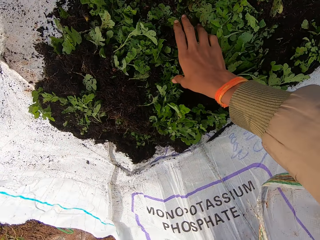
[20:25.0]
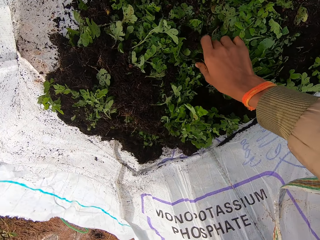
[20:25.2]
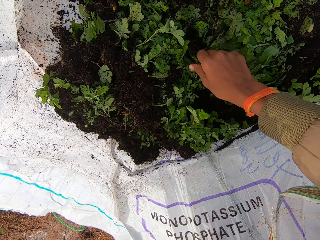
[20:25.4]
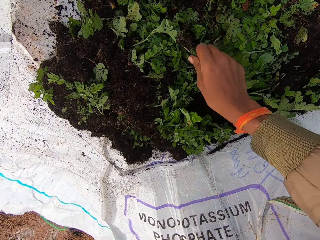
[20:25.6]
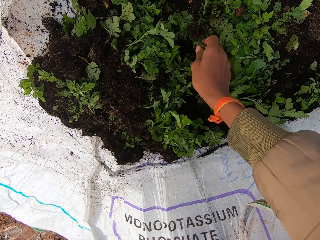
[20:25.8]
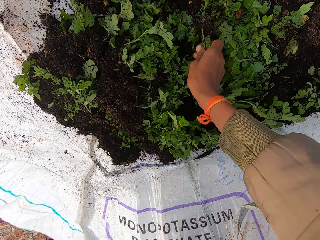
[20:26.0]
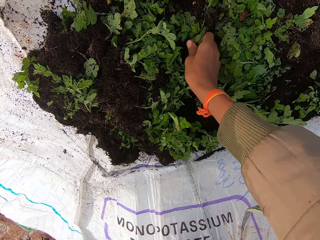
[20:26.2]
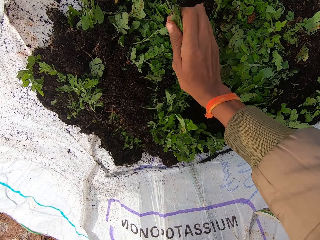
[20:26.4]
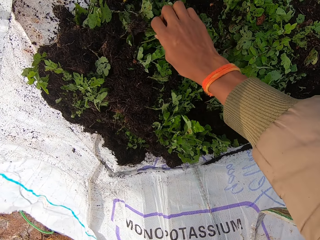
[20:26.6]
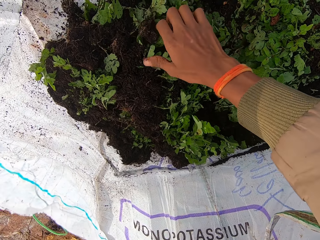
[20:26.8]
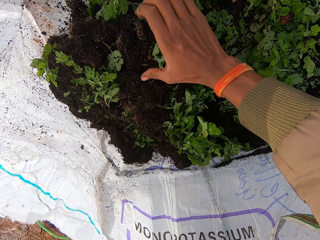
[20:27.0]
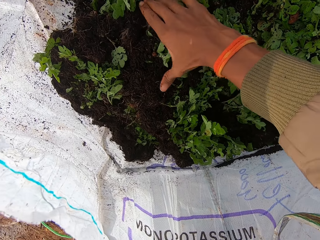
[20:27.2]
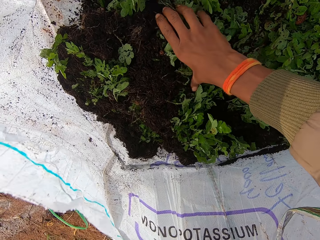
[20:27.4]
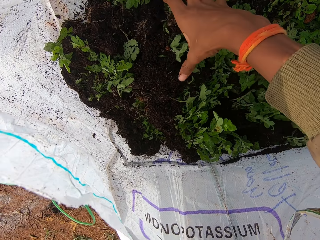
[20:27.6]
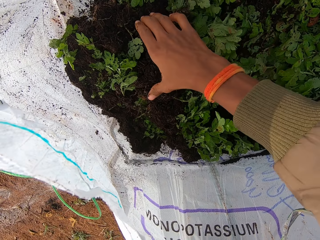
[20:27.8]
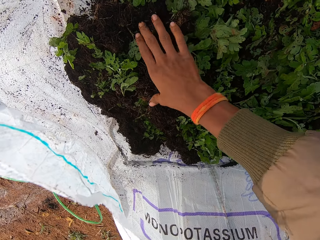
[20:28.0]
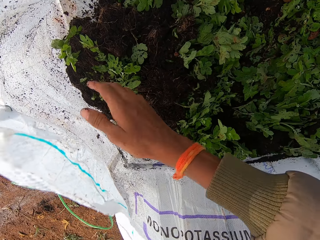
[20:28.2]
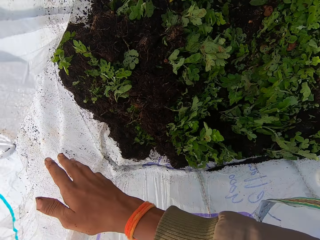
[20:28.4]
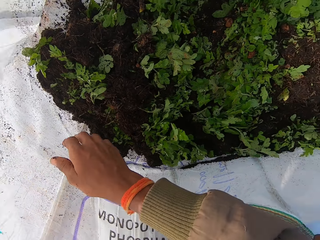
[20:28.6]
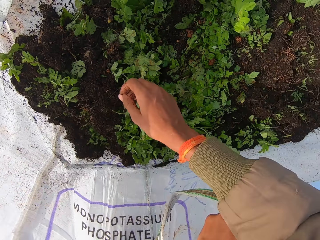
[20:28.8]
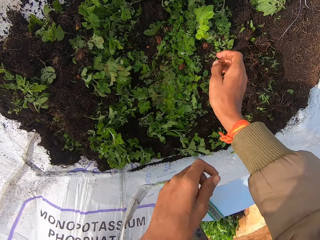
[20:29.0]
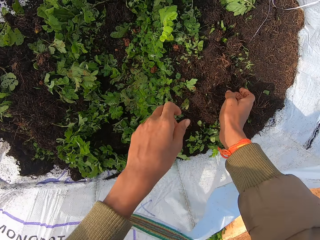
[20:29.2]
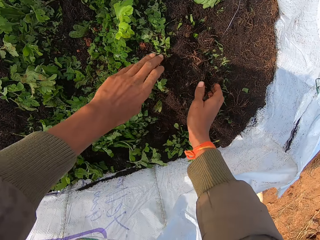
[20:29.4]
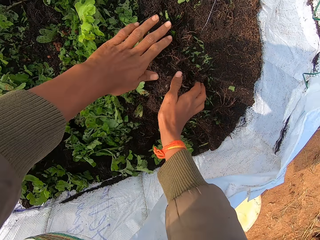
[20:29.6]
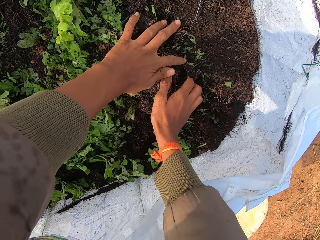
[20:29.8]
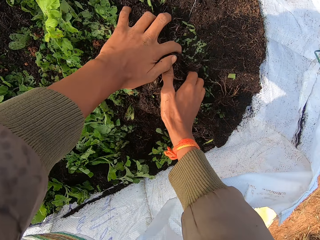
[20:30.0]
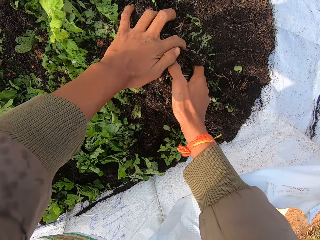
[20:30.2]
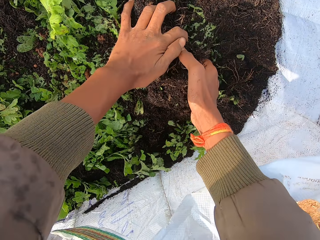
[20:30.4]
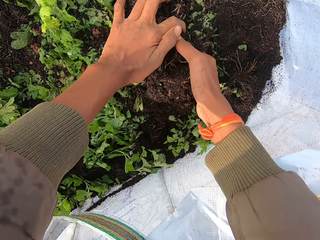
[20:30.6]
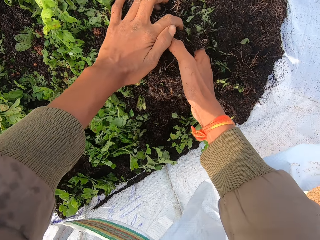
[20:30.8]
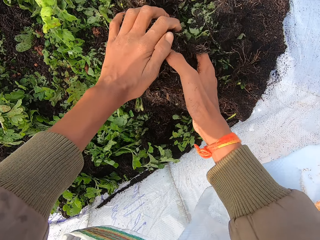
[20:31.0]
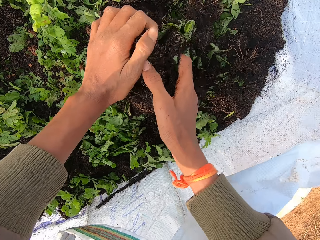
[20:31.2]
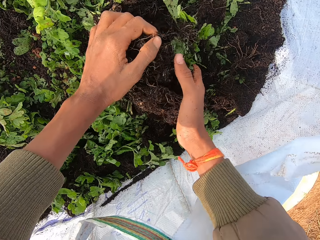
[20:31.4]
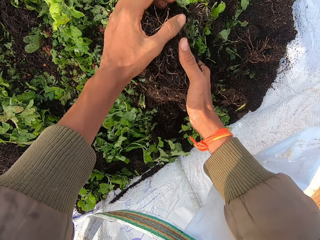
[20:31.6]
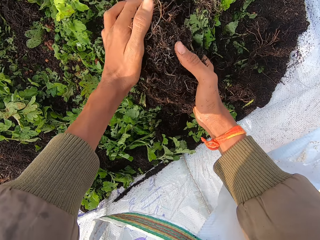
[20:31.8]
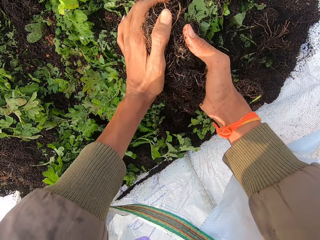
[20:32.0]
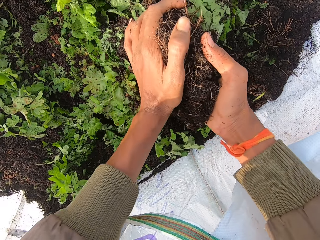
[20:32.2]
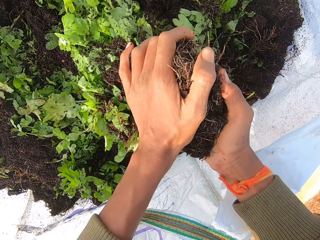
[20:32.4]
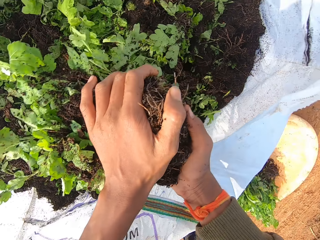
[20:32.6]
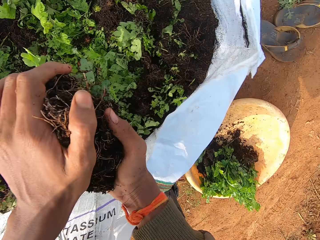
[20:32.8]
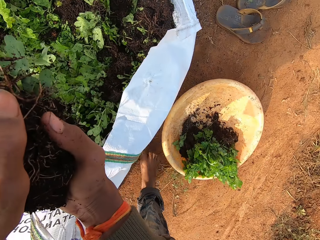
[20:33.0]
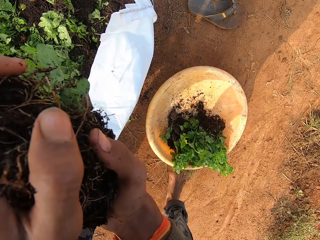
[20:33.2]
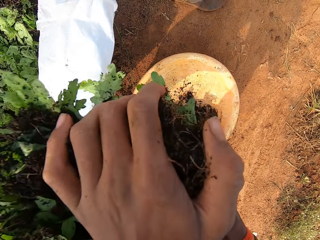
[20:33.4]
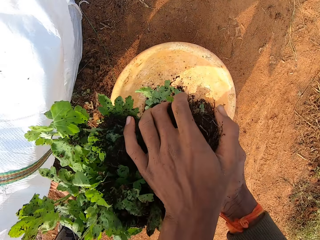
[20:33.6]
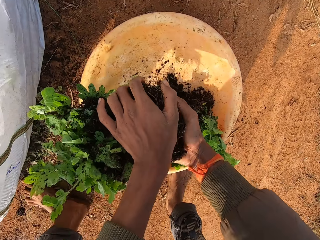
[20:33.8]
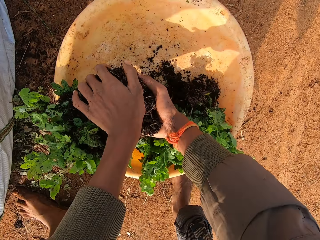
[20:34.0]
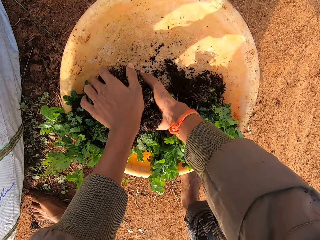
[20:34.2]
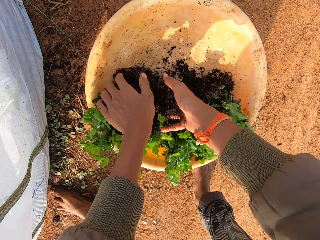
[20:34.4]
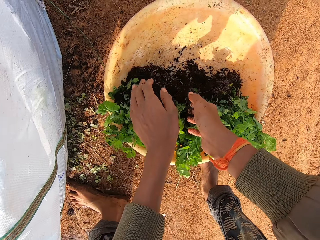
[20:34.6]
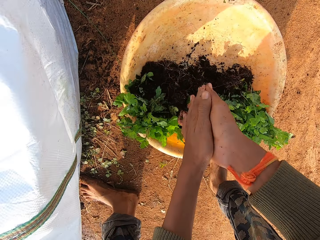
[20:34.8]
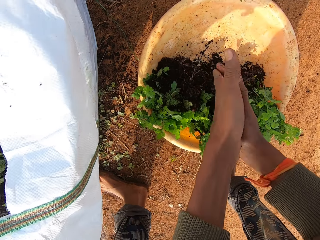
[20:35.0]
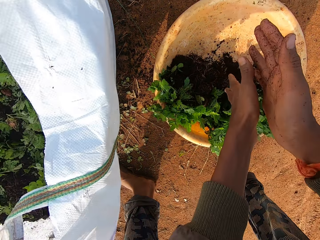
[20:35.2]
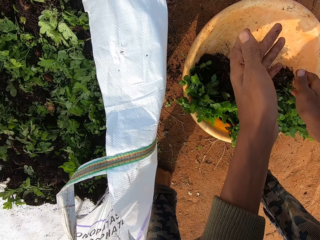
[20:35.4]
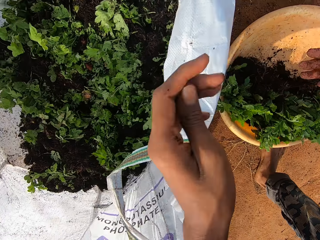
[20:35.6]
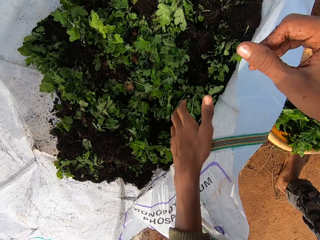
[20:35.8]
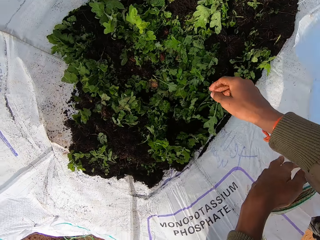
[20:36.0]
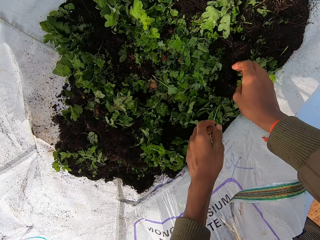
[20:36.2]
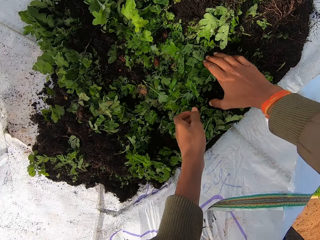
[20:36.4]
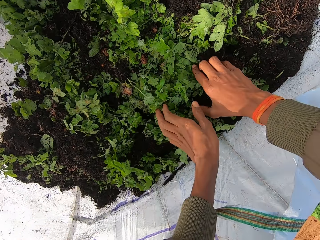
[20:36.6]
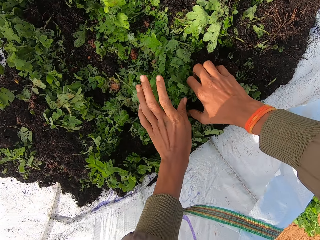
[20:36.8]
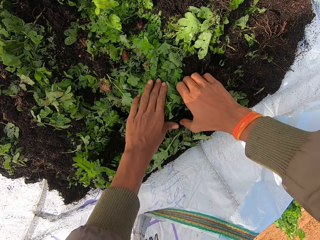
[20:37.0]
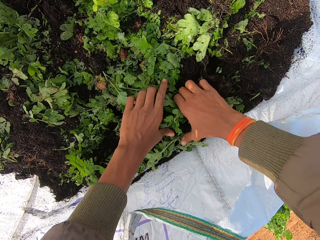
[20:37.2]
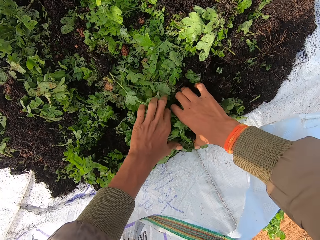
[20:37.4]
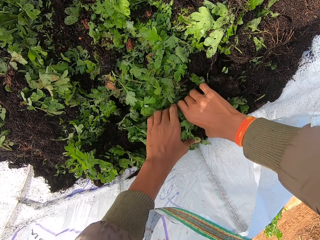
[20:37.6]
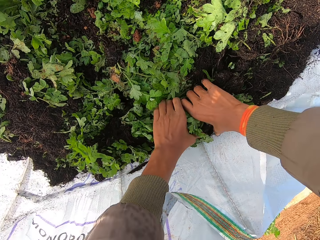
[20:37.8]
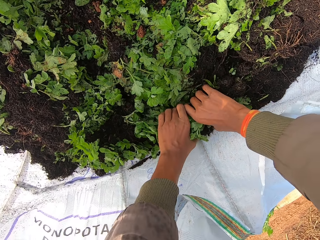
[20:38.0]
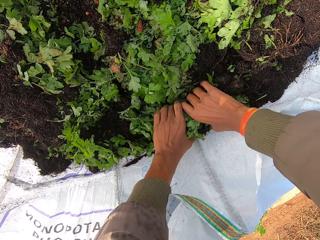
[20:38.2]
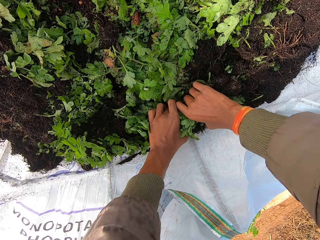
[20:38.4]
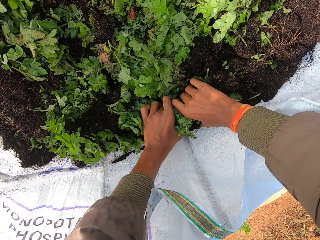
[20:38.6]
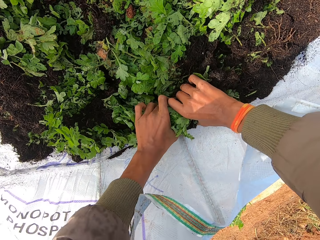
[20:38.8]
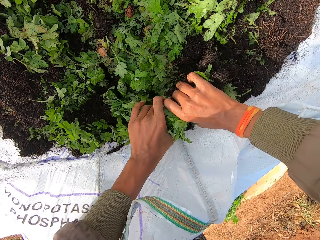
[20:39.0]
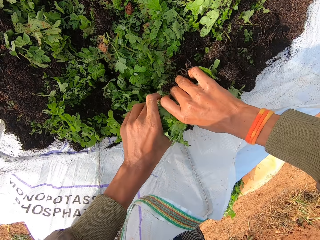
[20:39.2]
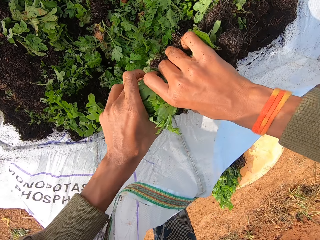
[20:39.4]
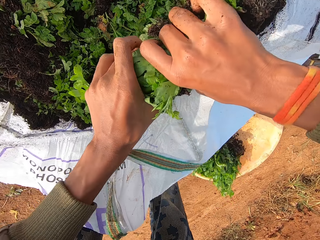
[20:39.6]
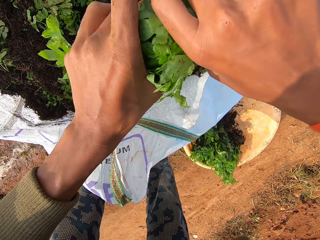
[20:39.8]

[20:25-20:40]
The camera wearer converses. He touches the vegetable in the bag of vegetables with his right hand. He holds seedlings in the bag. He touches the bag of vegetables with his right hand. He picks the vegetable from the bag of vegetables with his hands. He drops the vegetable in his hands in the container. He rubs his hands together. He picks the vegetable from the bag of vegetables with his hands.

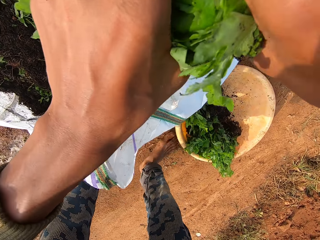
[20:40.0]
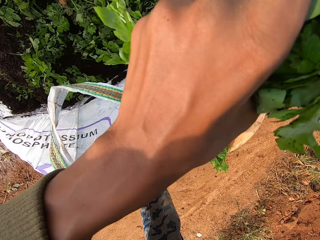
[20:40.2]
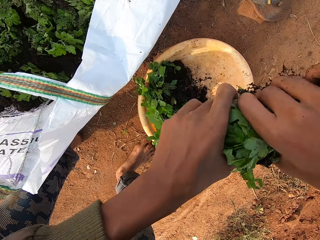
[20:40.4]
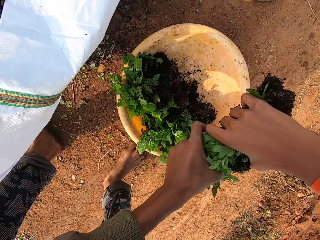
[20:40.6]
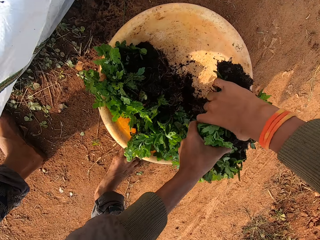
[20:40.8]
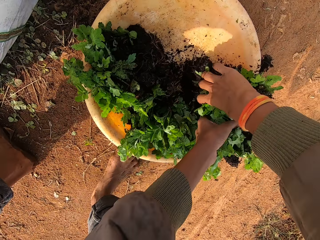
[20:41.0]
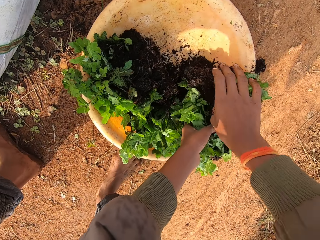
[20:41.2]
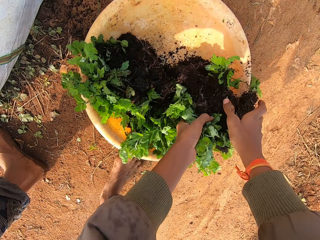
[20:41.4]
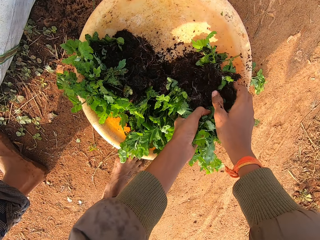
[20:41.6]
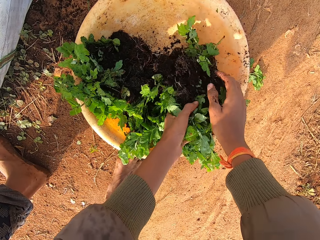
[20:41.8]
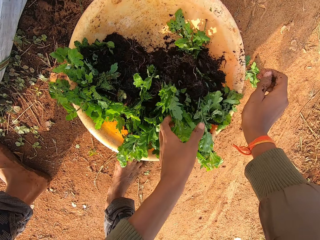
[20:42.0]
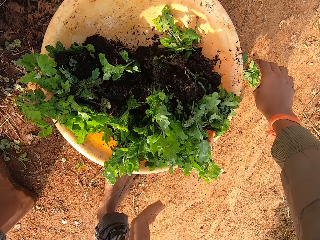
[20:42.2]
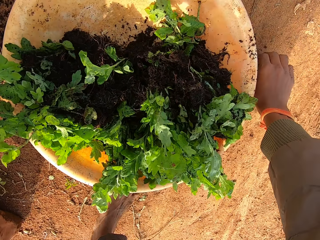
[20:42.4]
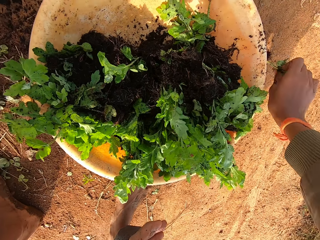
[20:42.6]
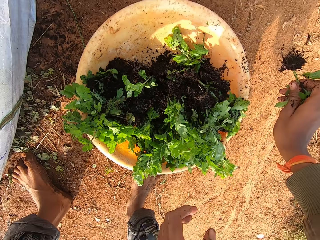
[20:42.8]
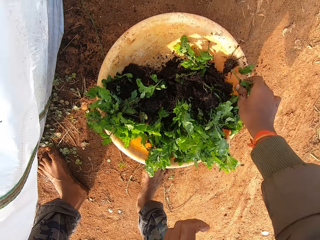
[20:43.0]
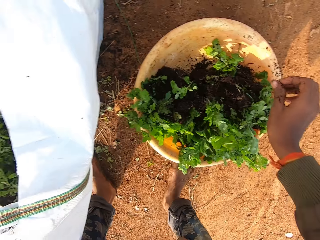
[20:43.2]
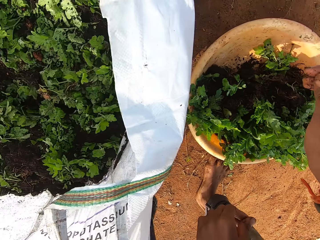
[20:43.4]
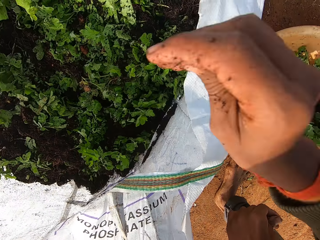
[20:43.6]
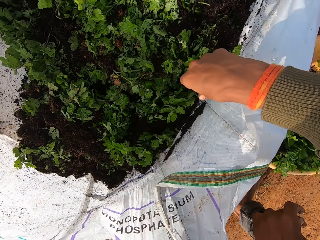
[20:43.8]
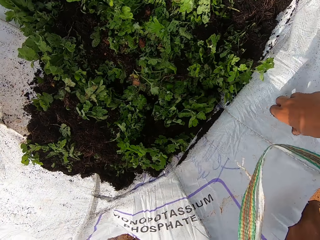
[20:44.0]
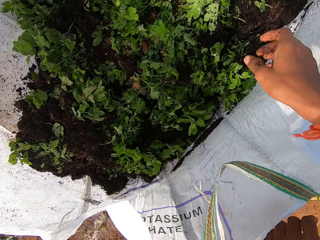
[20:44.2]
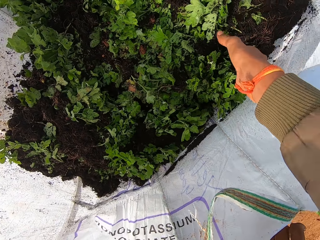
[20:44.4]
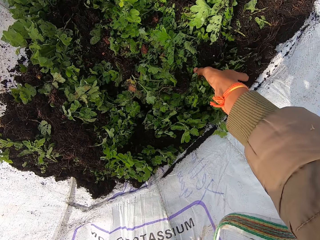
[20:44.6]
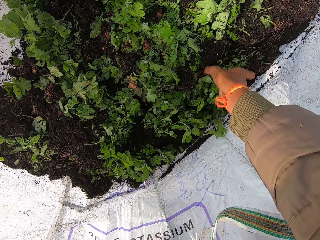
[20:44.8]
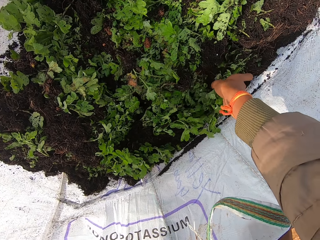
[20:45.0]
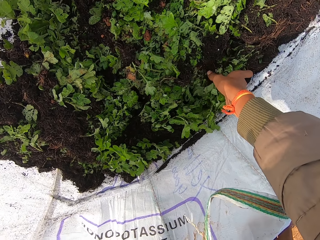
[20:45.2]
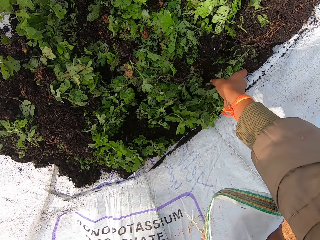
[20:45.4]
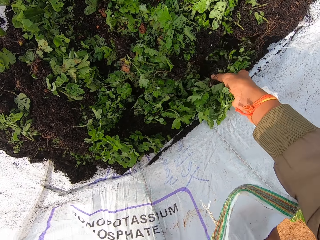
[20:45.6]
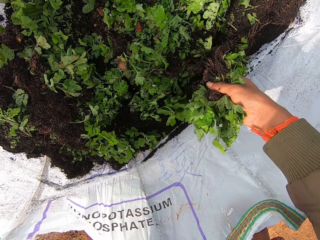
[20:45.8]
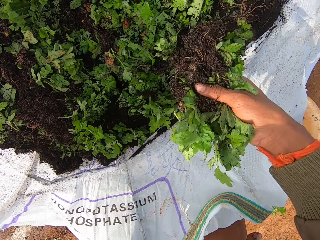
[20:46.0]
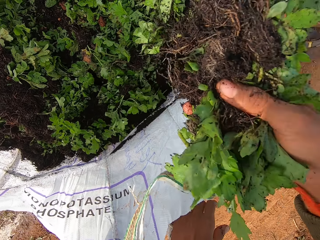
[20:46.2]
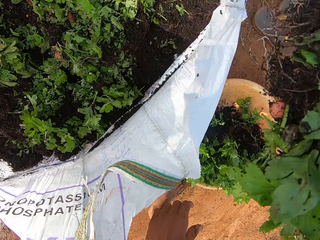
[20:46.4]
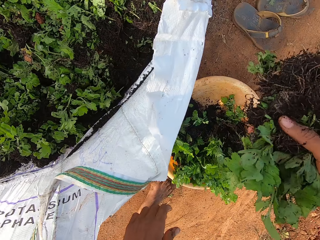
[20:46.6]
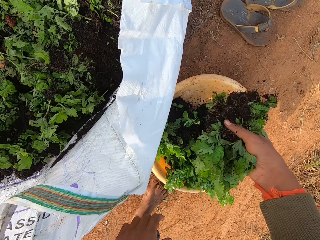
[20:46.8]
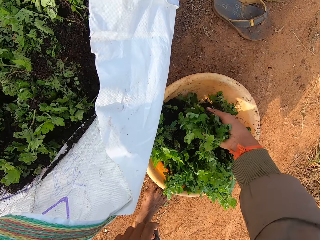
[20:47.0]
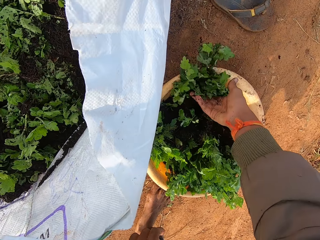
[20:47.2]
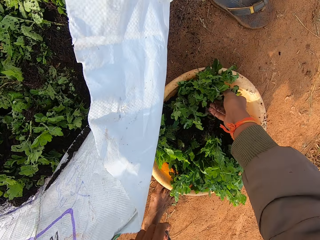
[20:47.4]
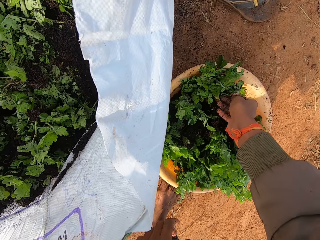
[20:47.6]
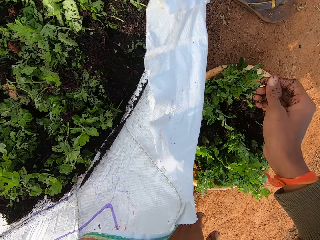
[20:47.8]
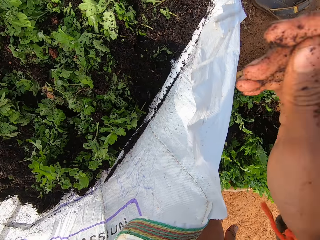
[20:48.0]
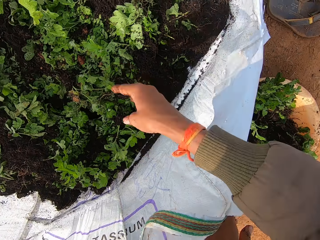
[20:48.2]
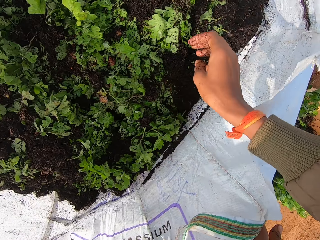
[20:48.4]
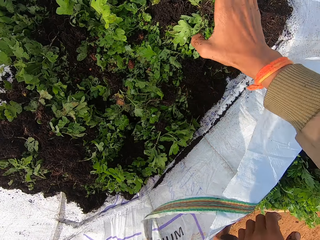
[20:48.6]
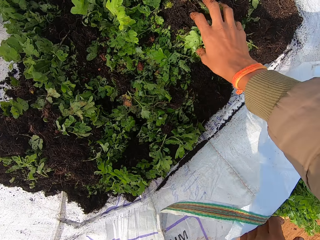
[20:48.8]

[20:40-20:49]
The camera wearer drops the vegetable in his hands in the container. He picks the vegetable from the ground with his right hand. He drops the vegetable in his right hand into the container. He picks the vegetable from the bag of vegetables with his right hand. He drops the vegetable in his right hand in the container.
